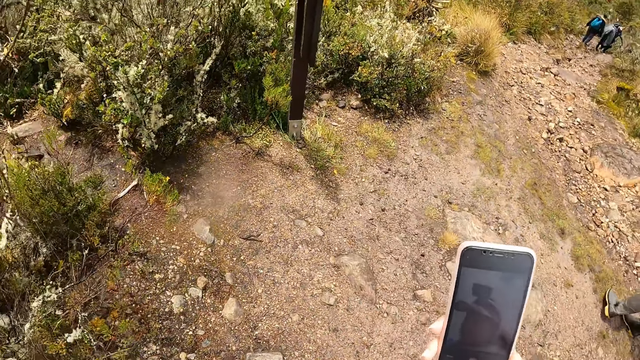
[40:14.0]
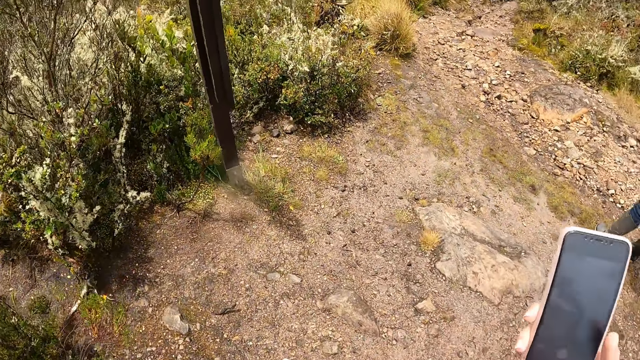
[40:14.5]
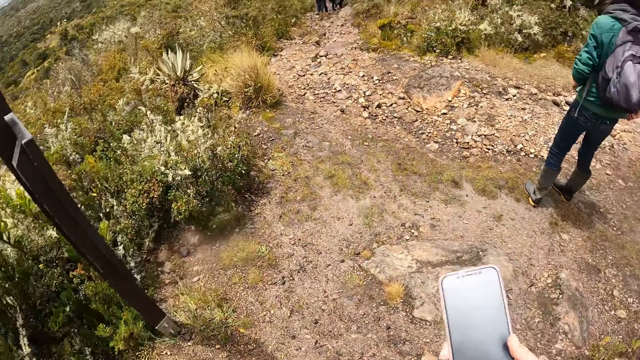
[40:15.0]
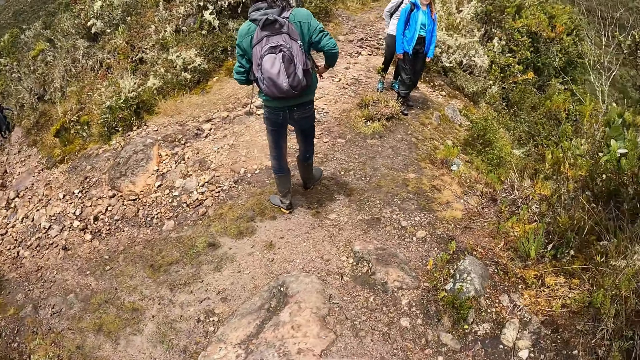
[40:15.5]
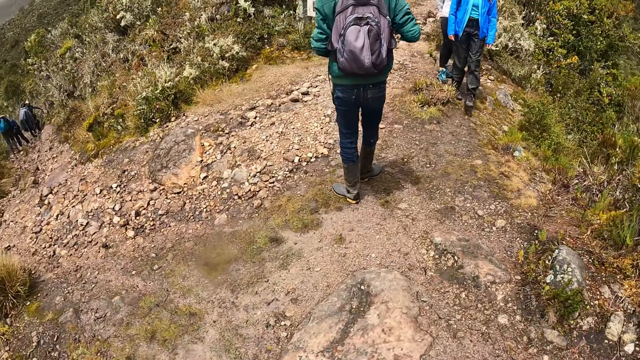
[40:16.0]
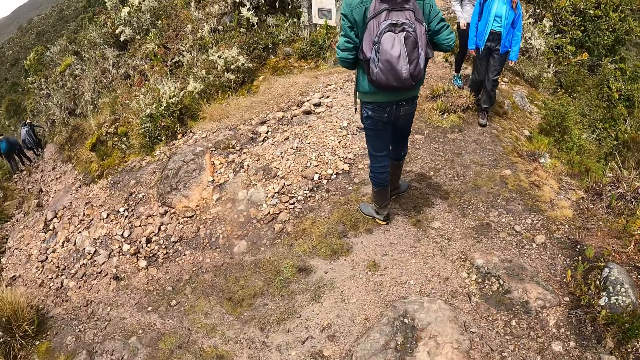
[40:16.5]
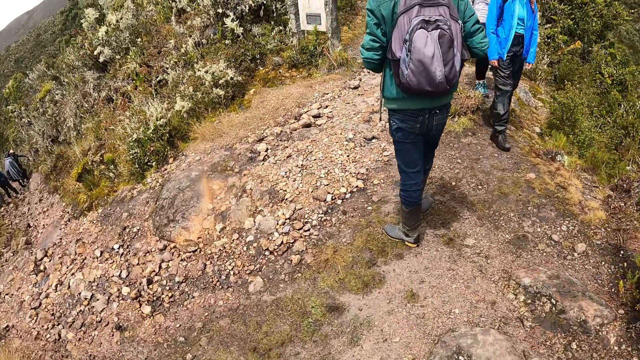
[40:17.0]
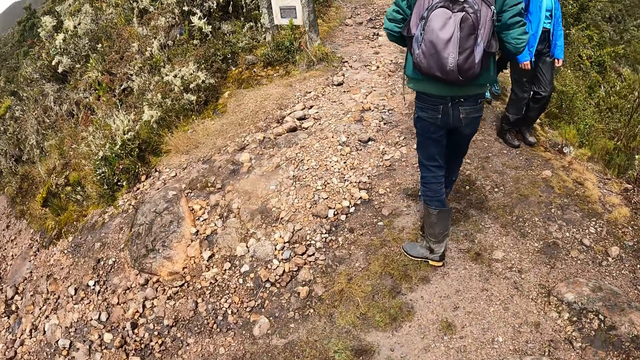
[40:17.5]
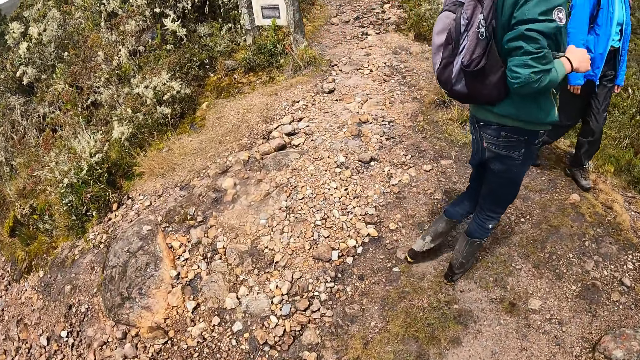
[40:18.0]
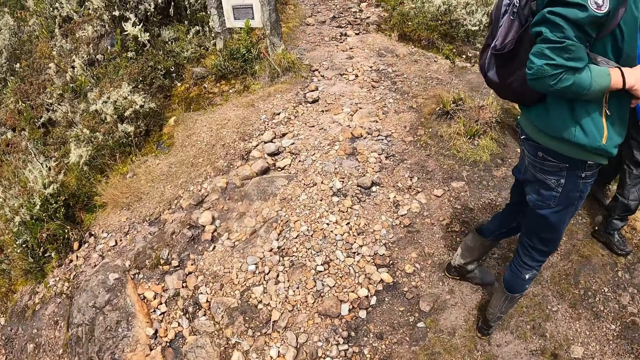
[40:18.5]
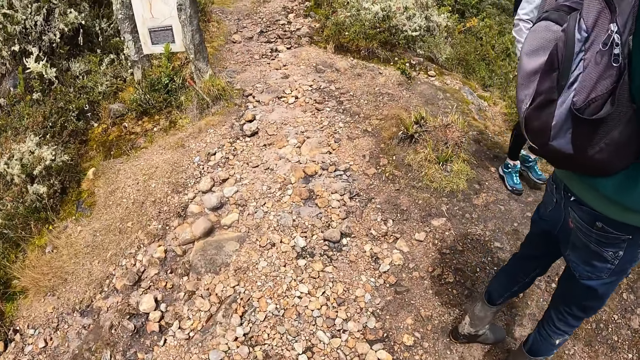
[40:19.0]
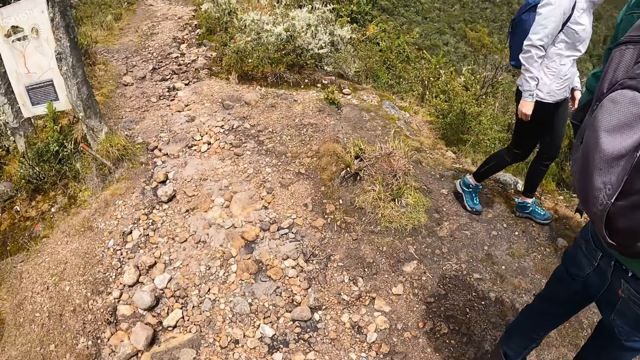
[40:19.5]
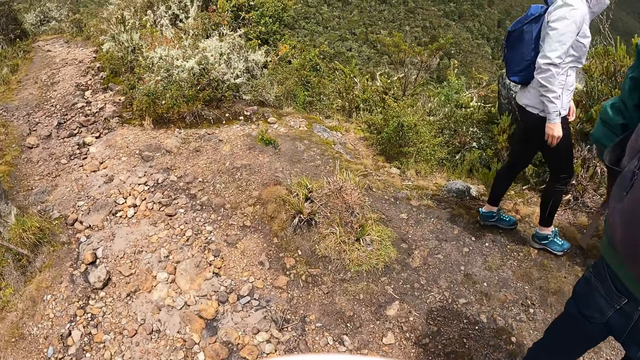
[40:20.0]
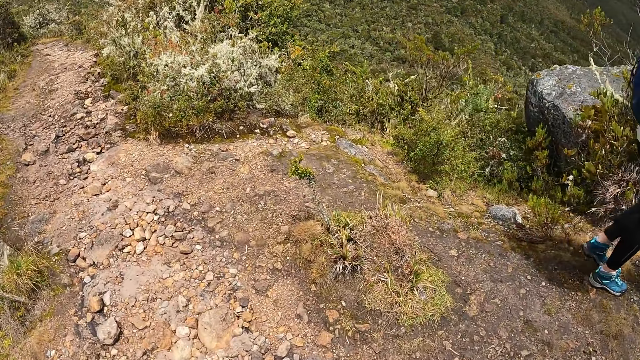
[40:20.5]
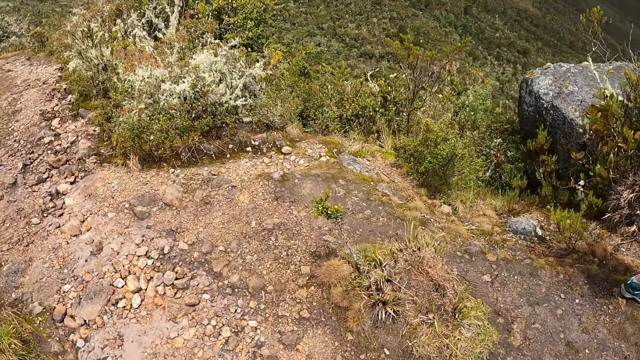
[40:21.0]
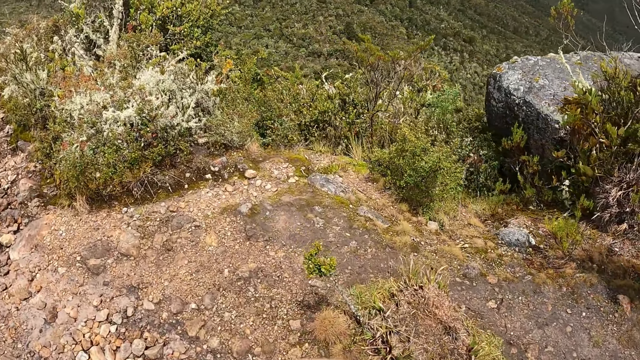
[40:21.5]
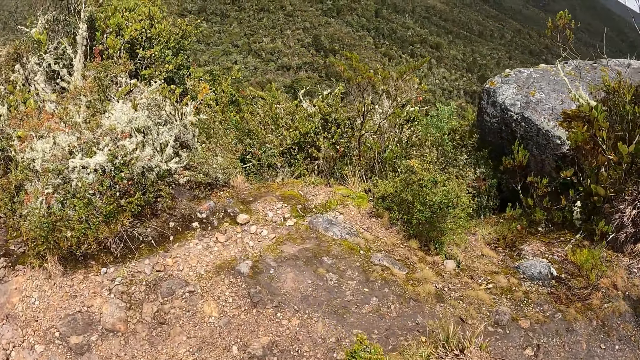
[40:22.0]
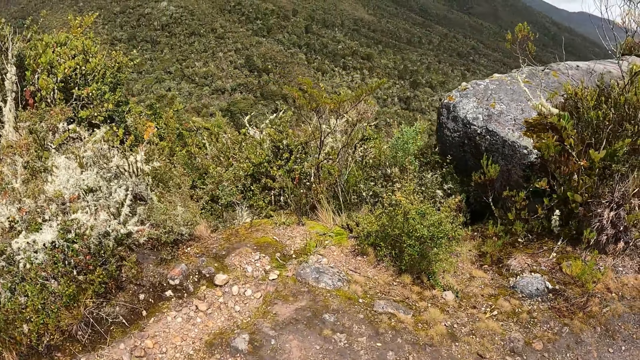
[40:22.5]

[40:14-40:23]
The camera wearer walks. A woman and another woman walk past the camera wearer. A third woman stands in front of the camera wearer.

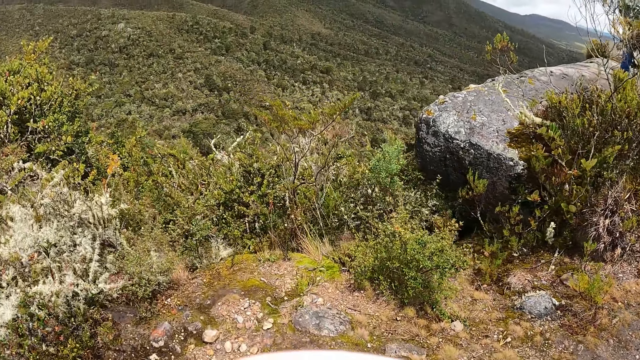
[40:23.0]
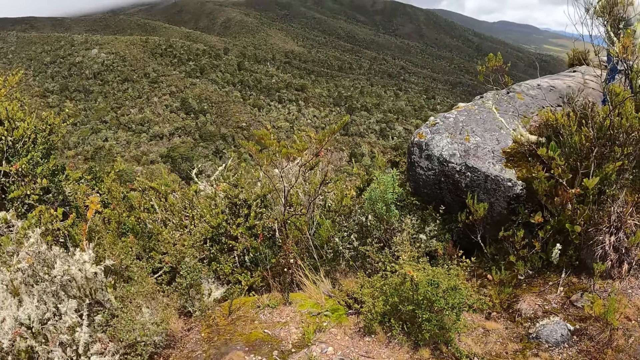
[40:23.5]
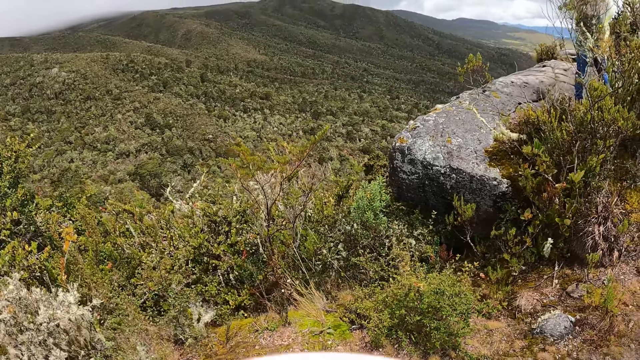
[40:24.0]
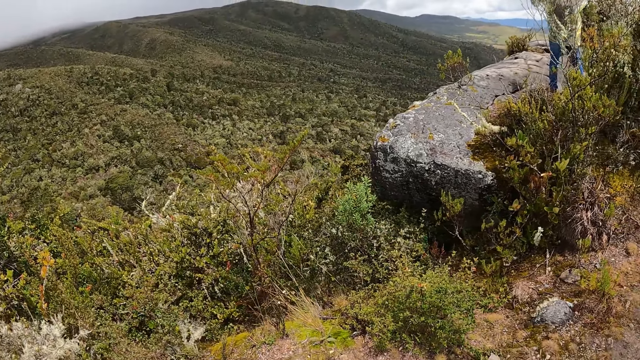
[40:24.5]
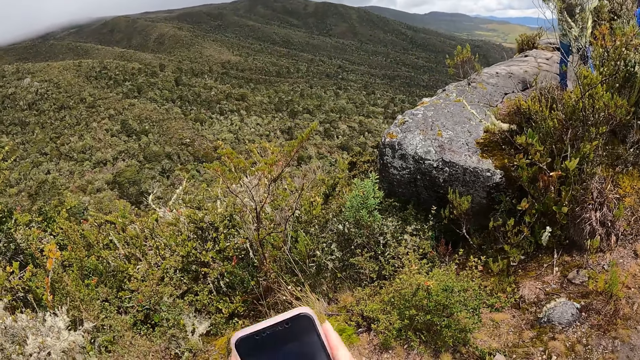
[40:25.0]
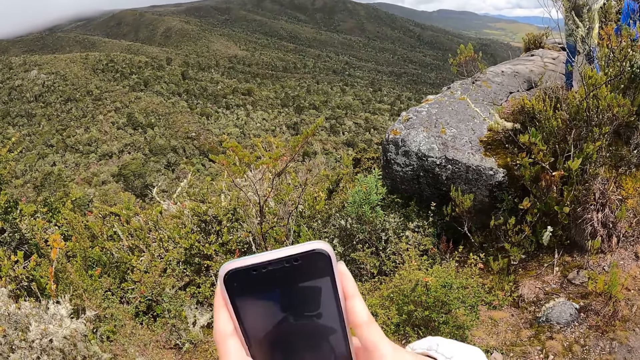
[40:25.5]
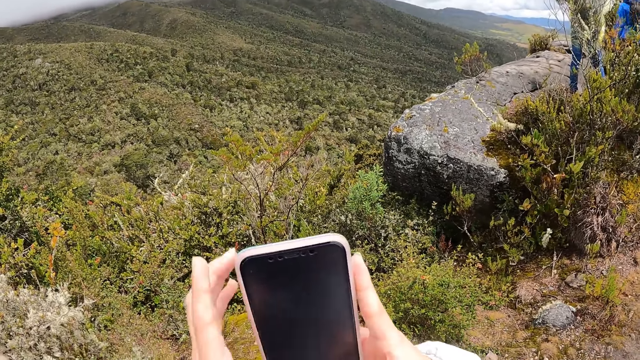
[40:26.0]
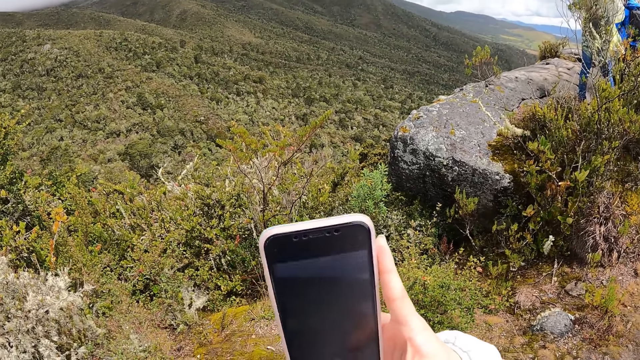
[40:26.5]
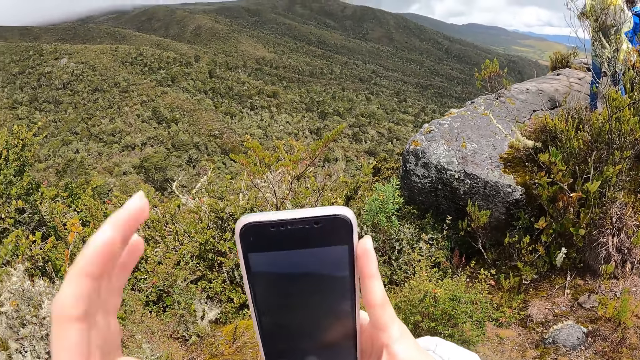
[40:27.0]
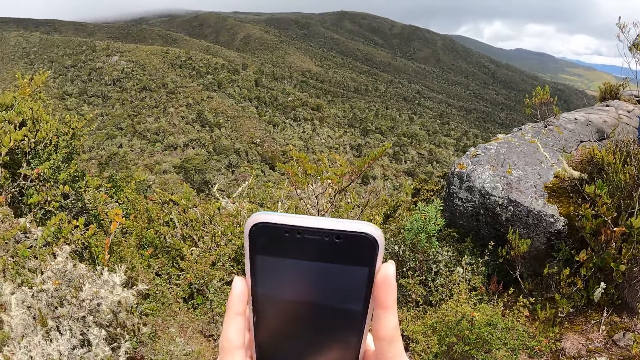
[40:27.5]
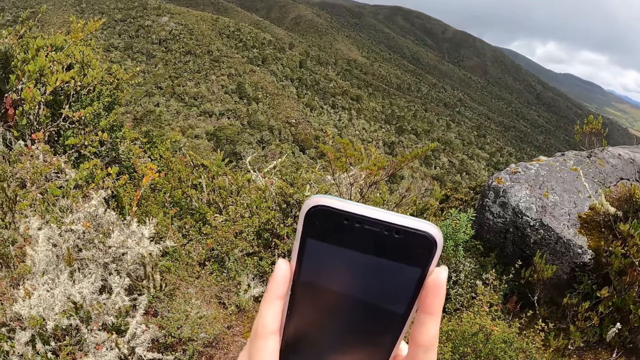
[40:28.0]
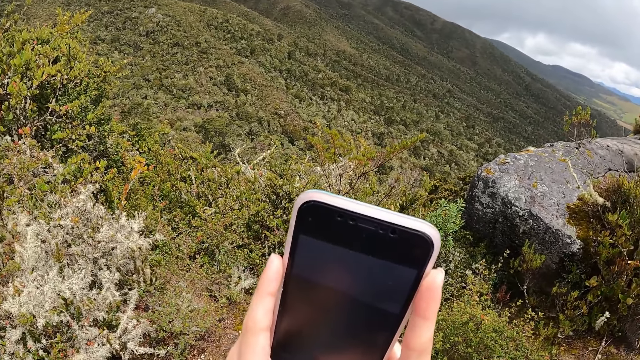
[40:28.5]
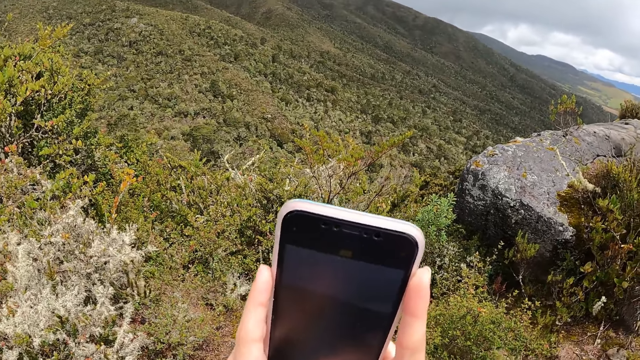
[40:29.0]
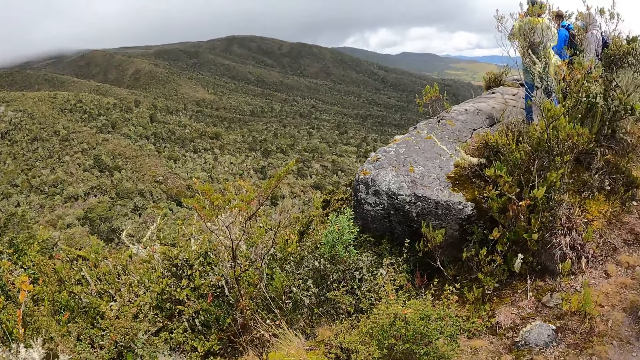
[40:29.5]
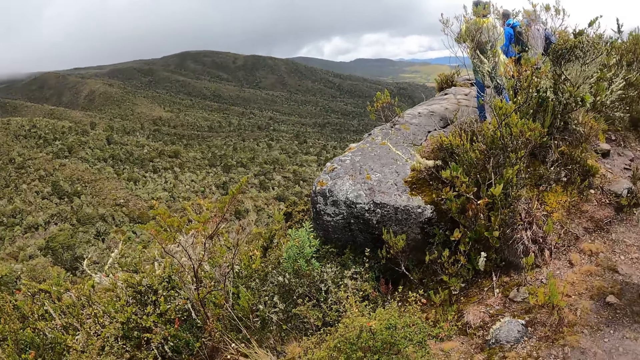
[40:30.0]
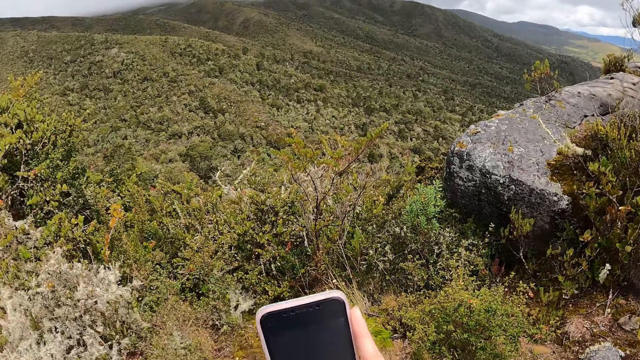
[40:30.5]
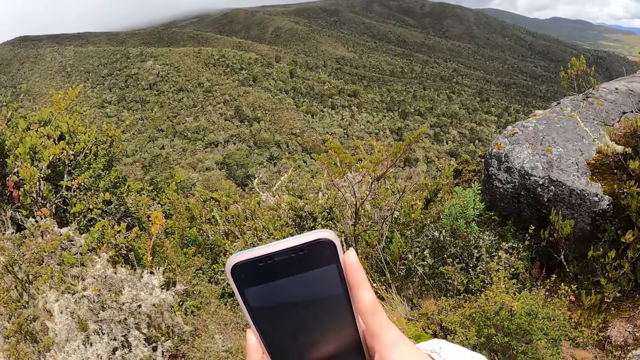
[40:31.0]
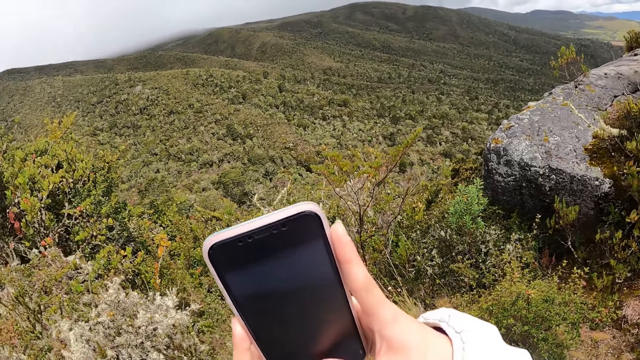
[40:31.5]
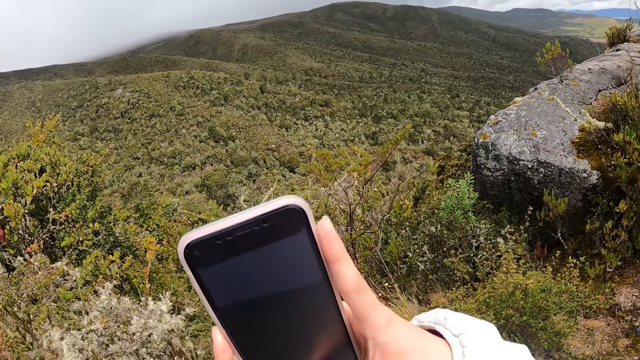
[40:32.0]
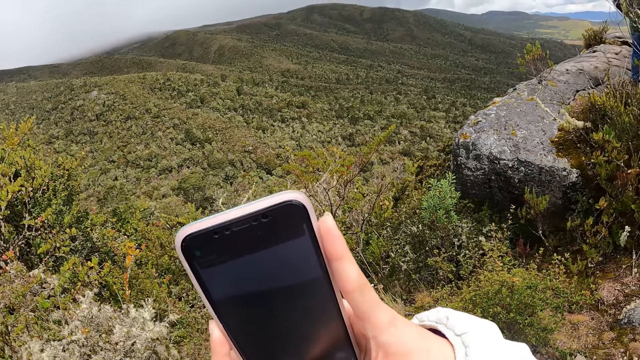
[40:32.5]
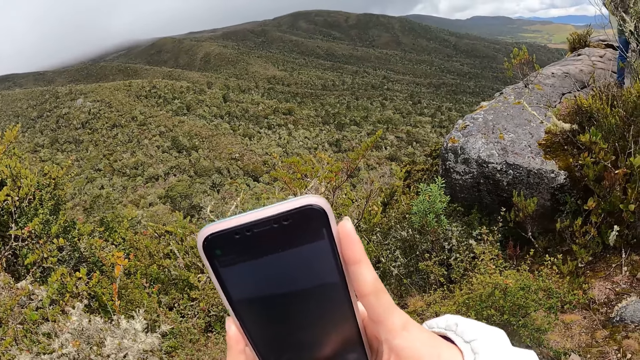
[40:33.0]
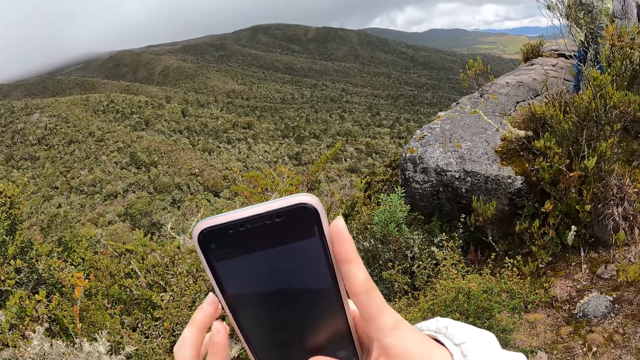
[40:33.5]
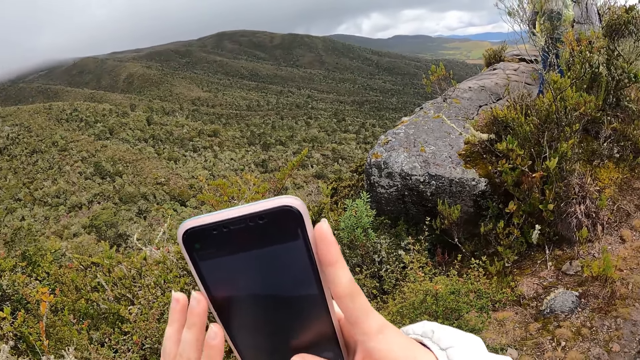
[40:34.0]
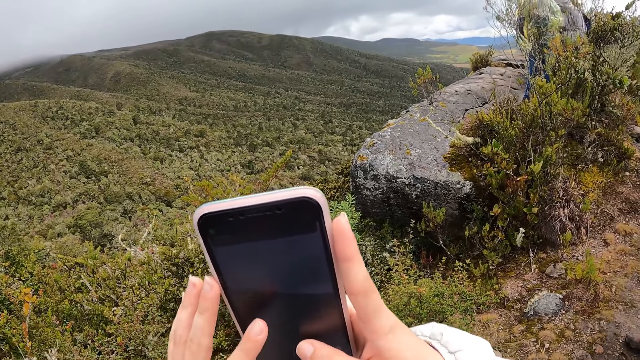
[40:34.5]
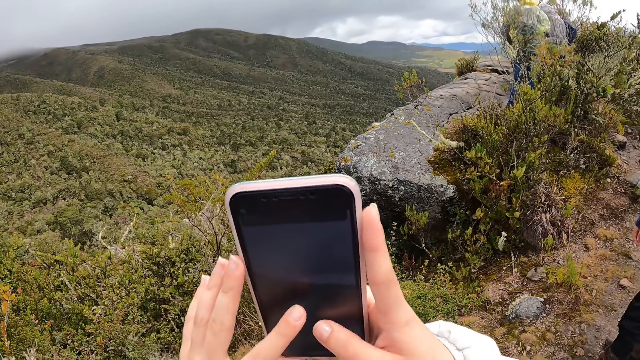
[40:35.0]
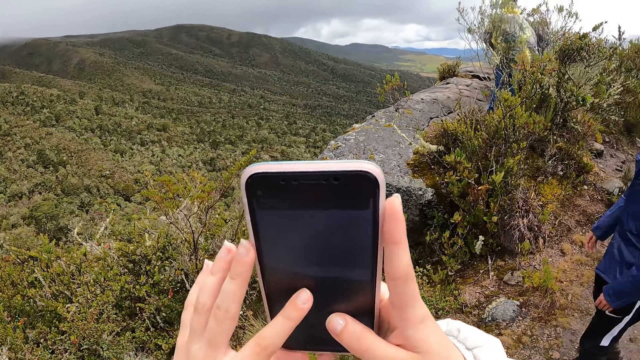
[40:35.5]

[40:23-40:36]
The camera wearer operates the phone with both hands. A woman, another woman and a man stand on the rock. The camera wearer adjusts a camera on her face with her left hand. She operates the phone with both hands. She operates the phone with both hands again.
